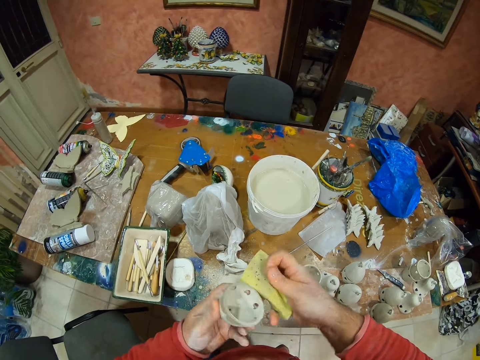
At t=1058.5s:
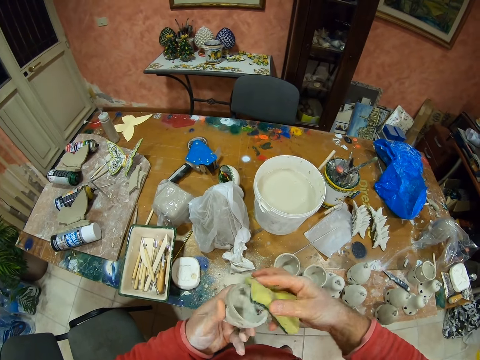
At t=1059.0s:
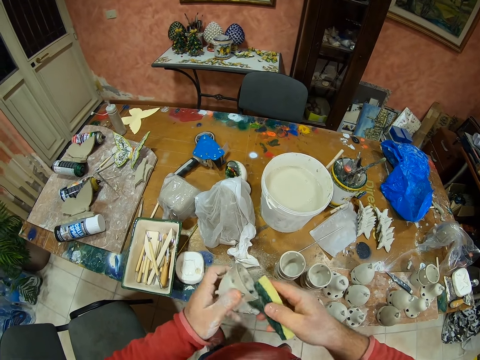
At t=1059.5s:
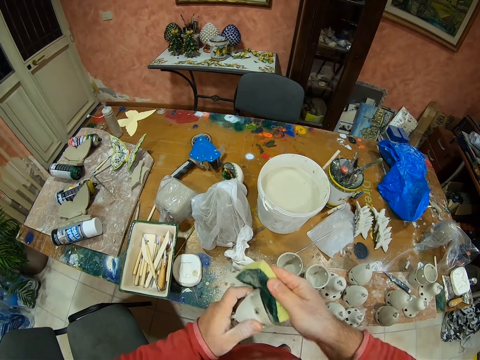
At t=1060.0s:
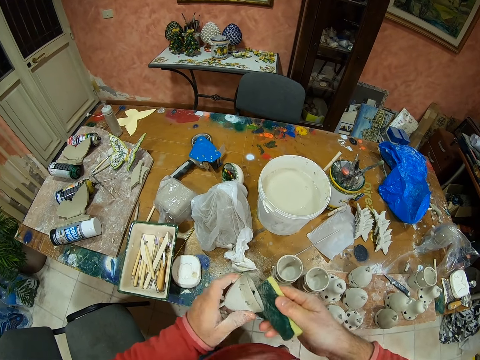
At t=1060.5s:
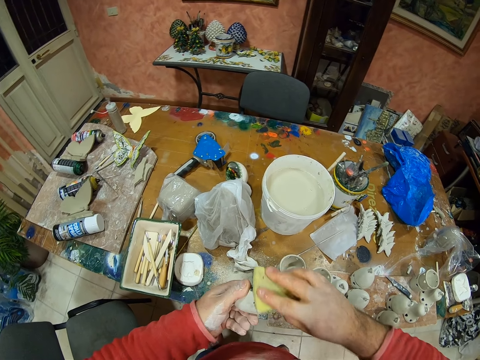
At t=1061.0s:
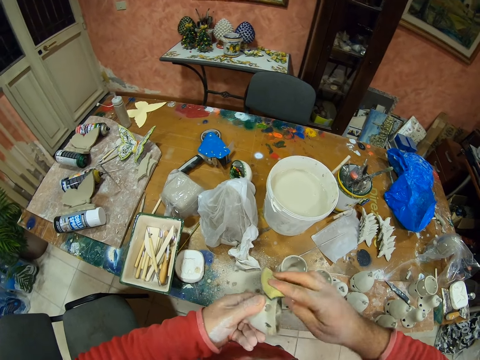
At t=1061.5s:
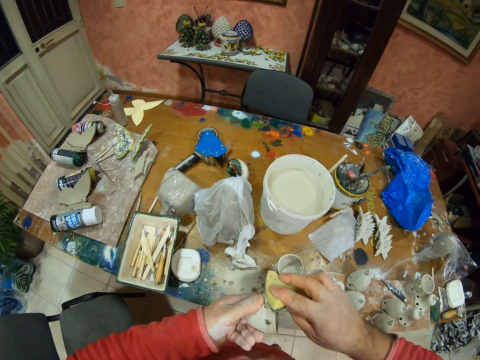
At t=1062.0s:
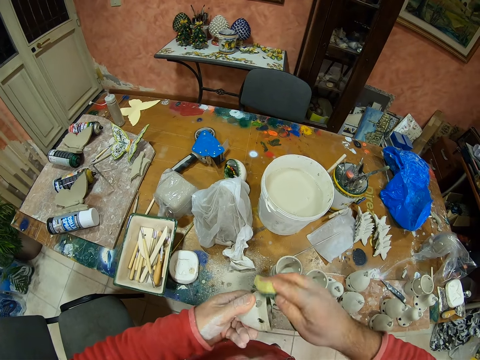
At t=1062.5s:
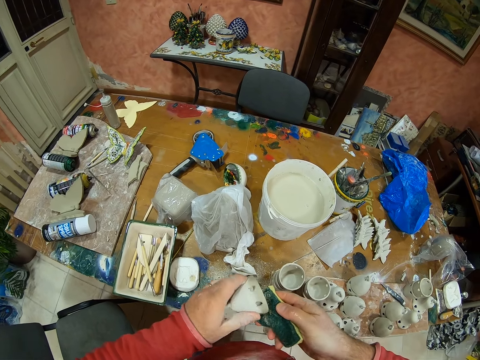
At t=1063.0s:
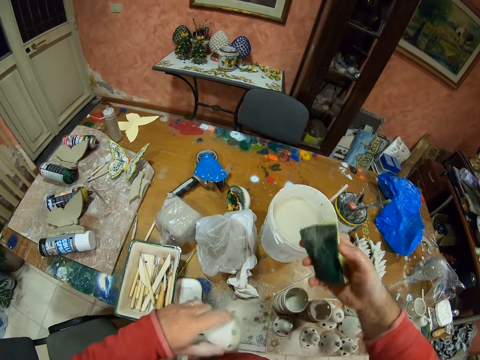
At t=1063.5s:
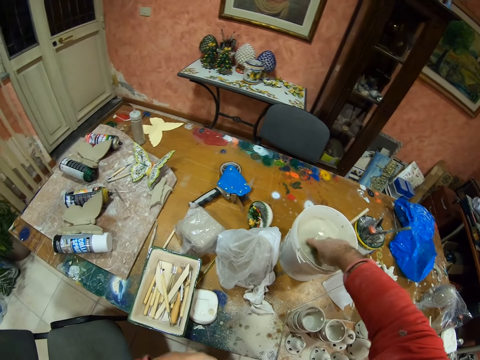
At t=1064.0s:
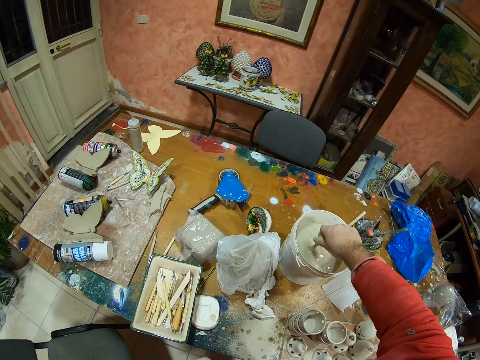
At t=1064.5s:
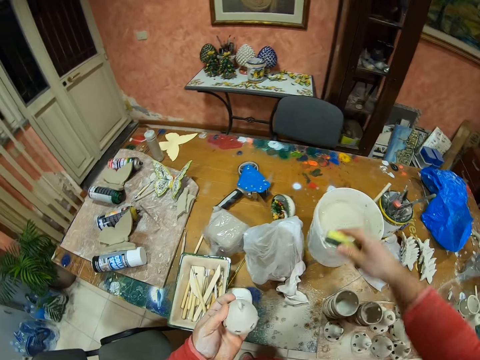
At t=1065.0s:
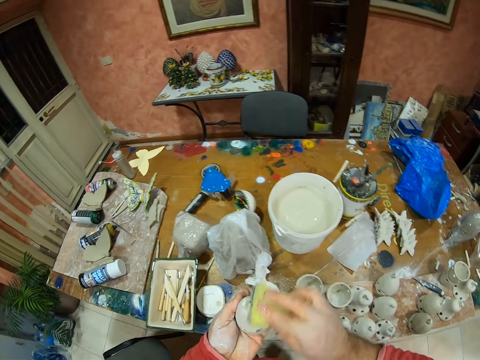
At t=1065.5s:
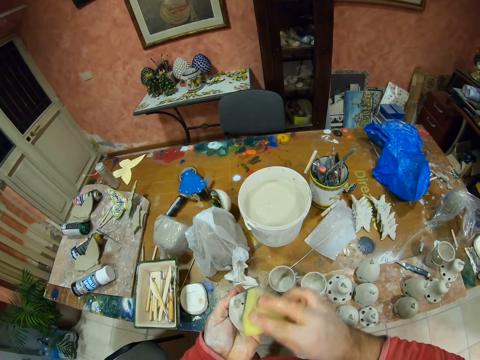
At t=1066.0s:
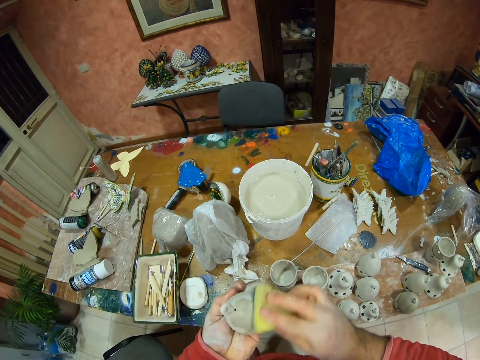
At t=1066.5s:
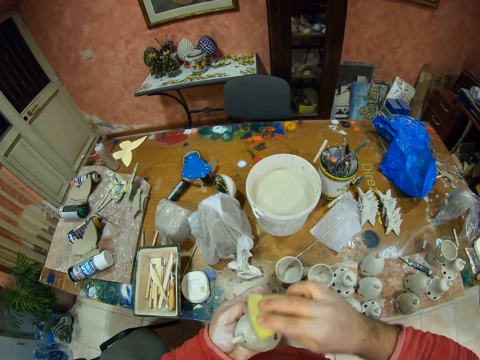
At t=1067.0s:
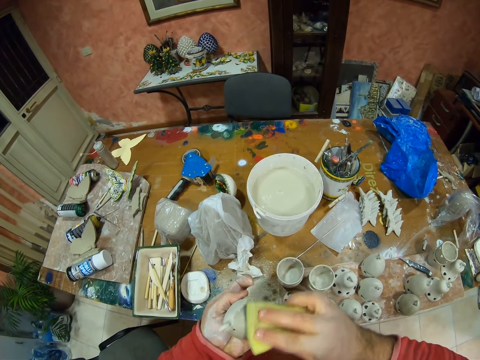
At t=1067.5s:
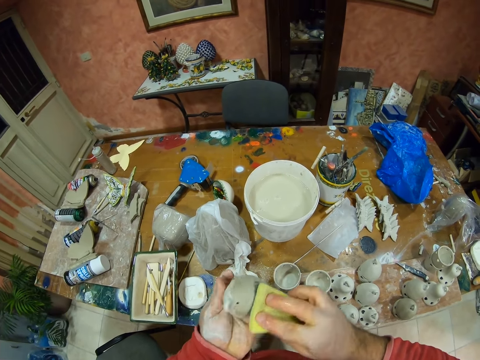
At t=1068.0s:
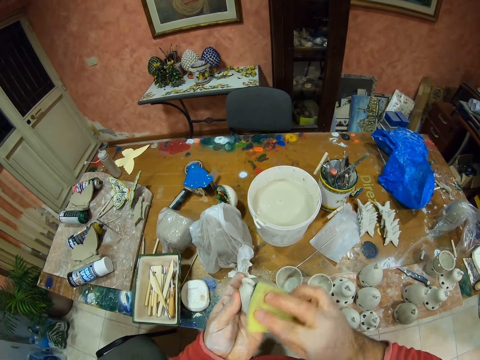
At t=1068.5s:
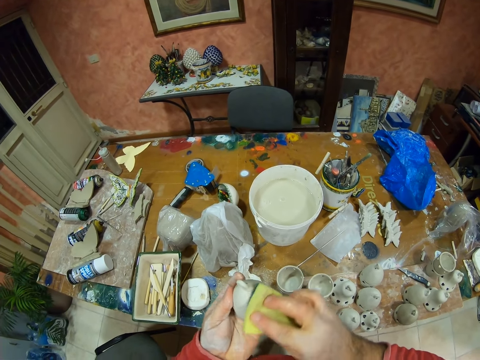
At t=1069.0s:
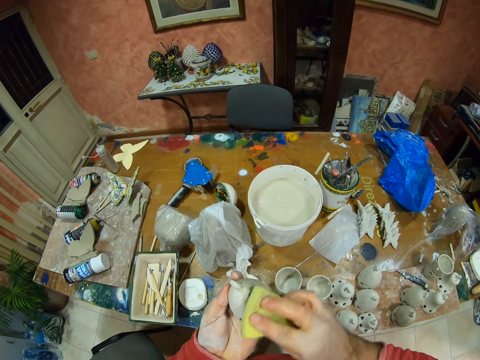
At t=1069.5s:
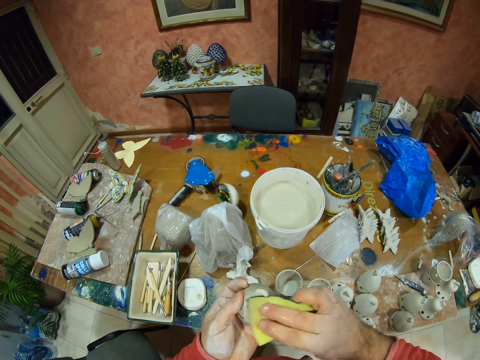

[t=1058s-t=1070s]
The camera wearer dips the sponge on the water bucket, squeezes water from the sponge, and wipes something with the sponge.

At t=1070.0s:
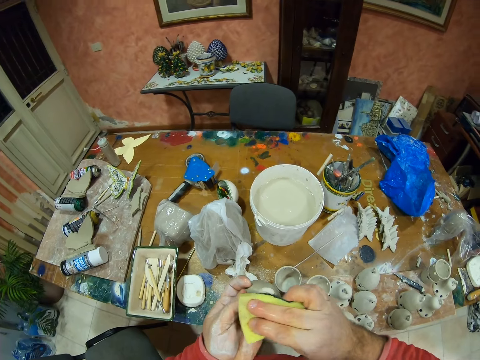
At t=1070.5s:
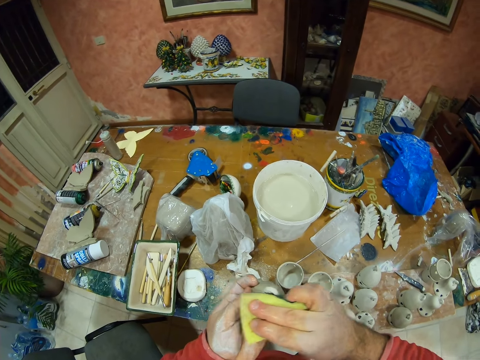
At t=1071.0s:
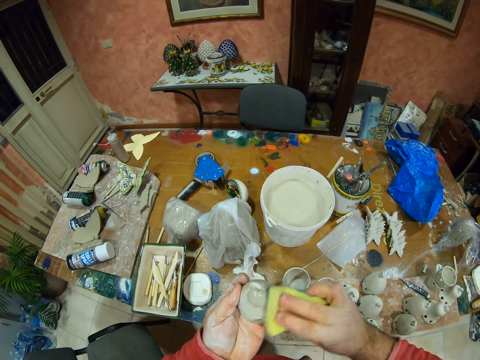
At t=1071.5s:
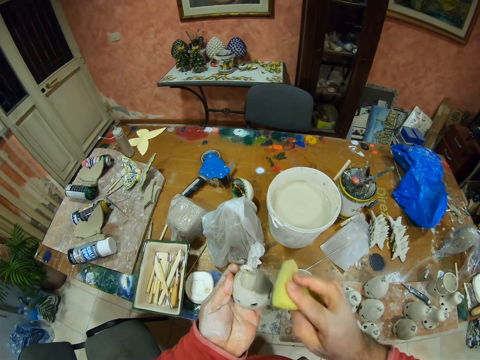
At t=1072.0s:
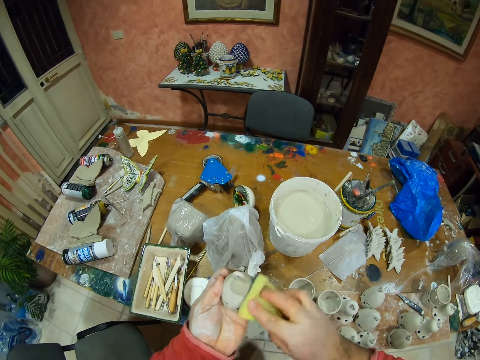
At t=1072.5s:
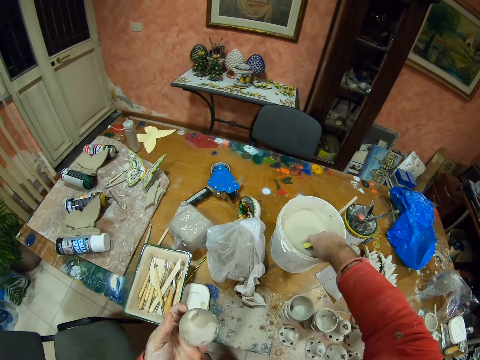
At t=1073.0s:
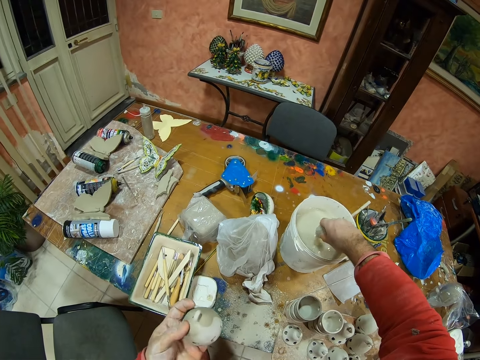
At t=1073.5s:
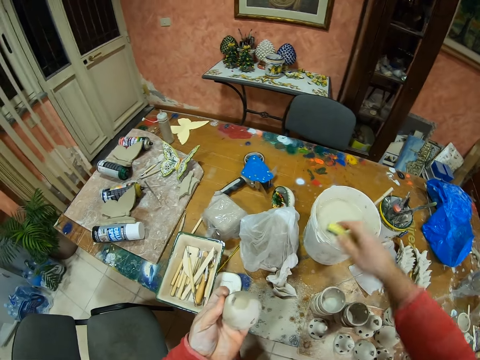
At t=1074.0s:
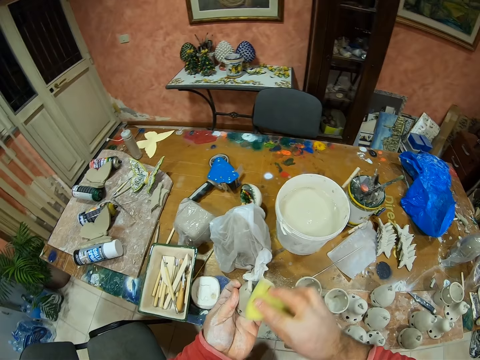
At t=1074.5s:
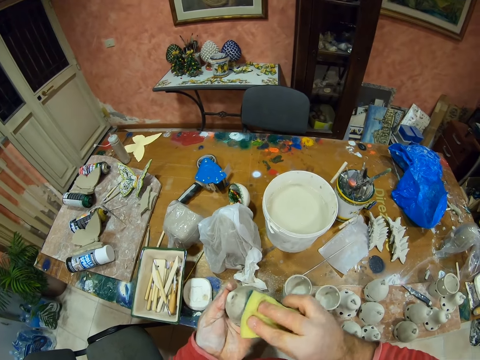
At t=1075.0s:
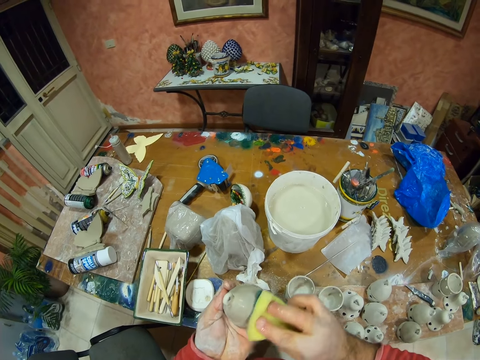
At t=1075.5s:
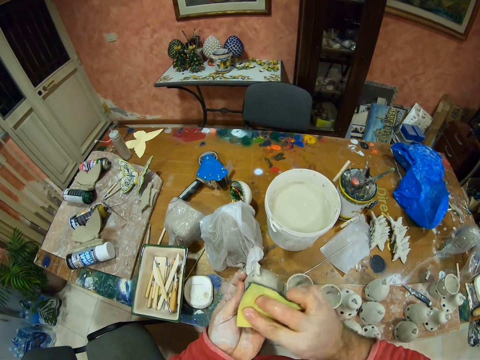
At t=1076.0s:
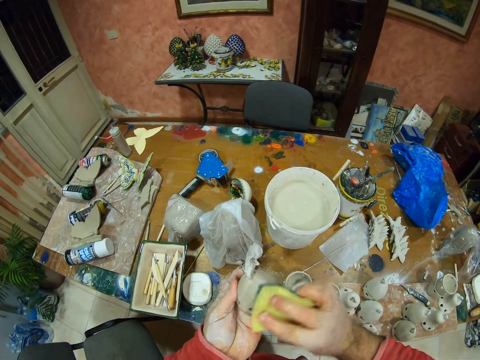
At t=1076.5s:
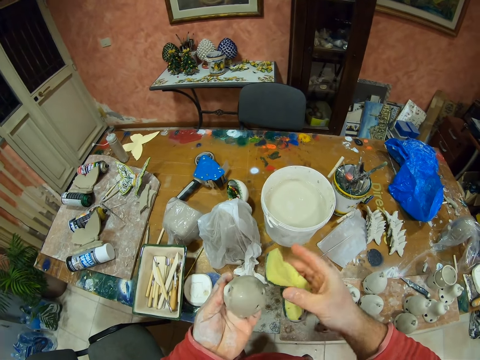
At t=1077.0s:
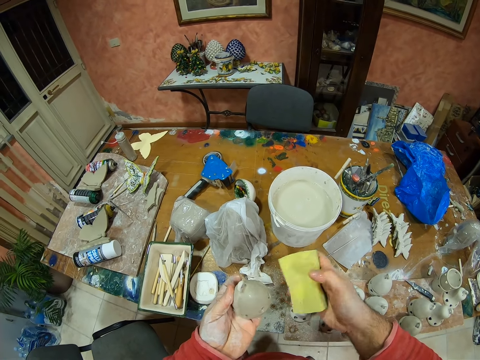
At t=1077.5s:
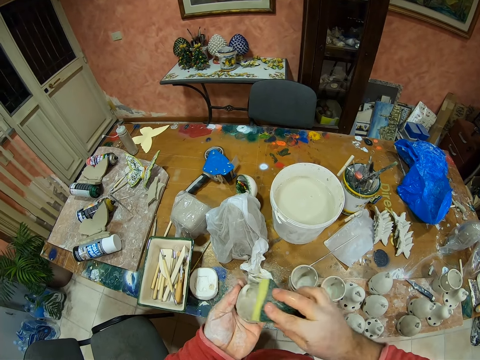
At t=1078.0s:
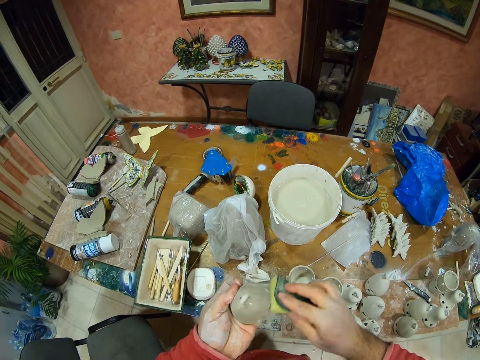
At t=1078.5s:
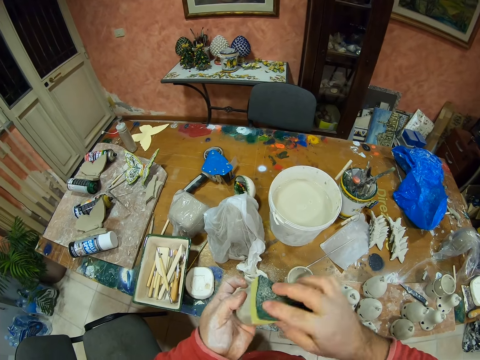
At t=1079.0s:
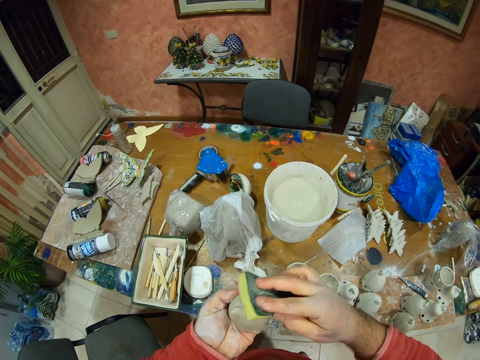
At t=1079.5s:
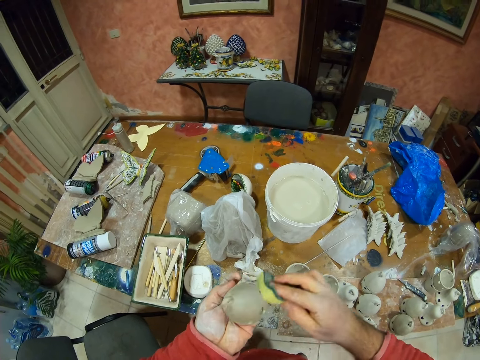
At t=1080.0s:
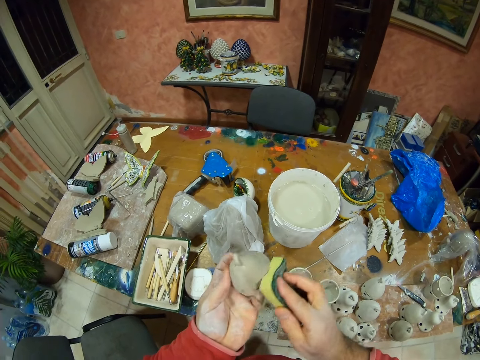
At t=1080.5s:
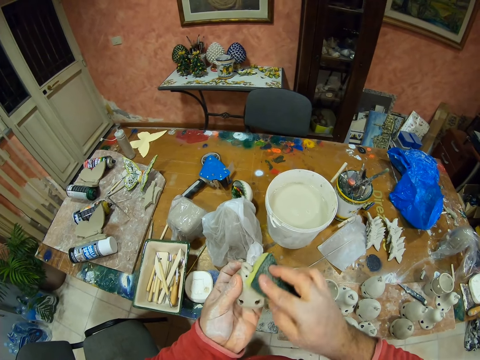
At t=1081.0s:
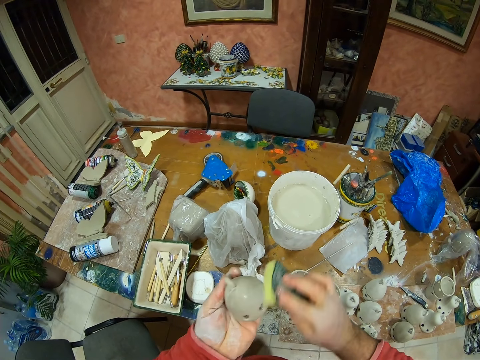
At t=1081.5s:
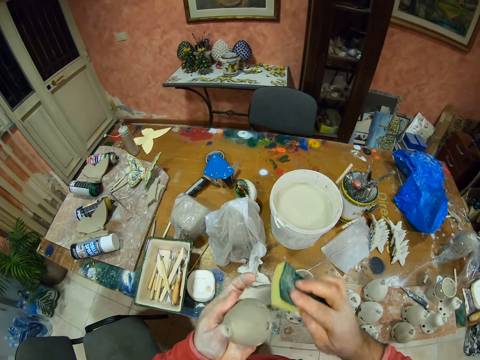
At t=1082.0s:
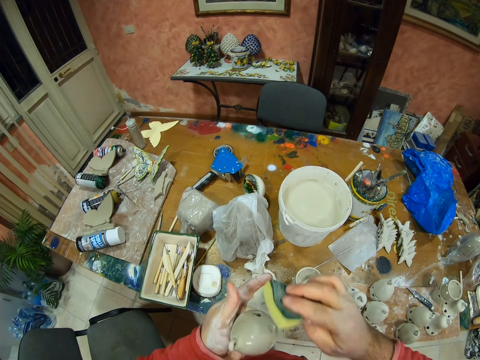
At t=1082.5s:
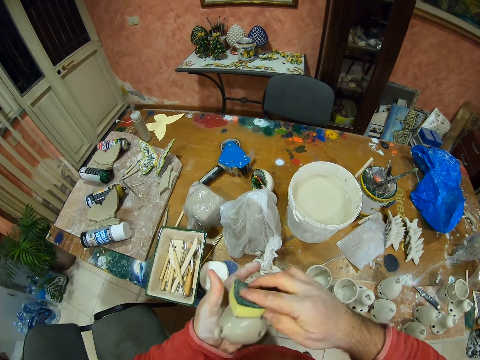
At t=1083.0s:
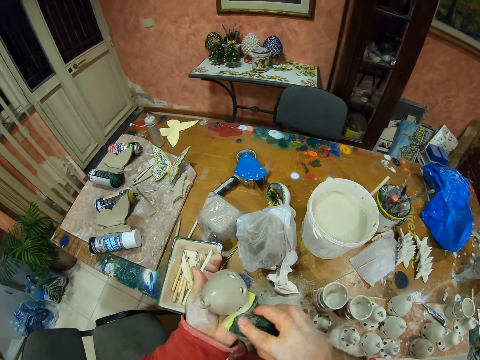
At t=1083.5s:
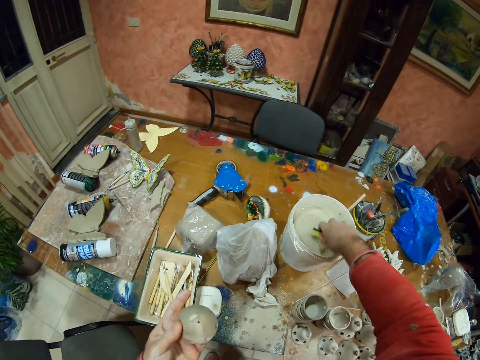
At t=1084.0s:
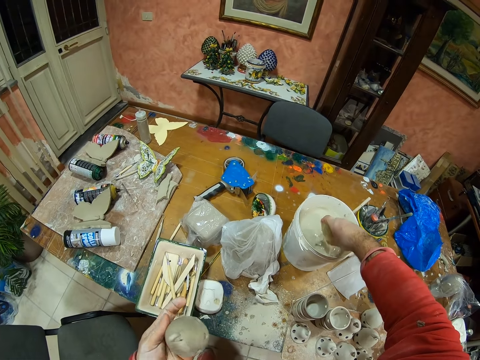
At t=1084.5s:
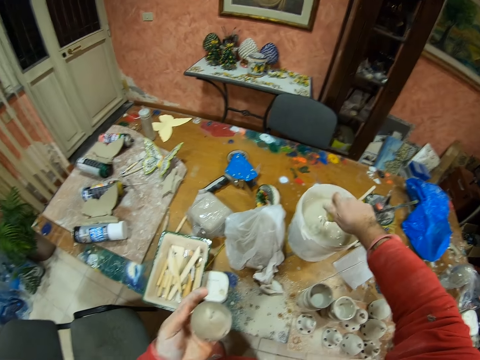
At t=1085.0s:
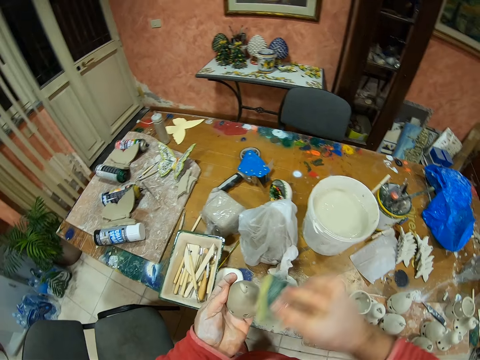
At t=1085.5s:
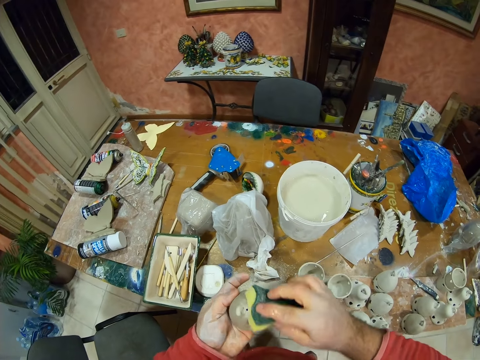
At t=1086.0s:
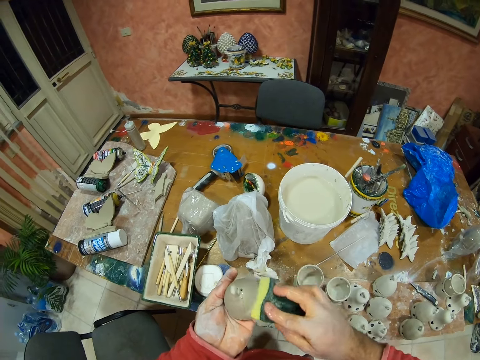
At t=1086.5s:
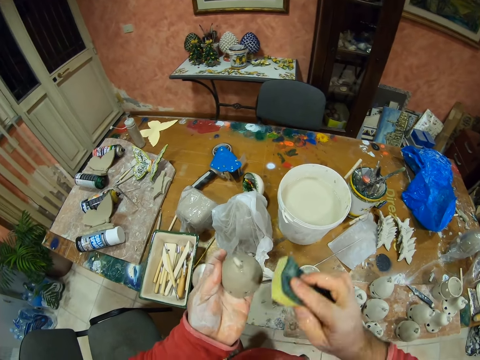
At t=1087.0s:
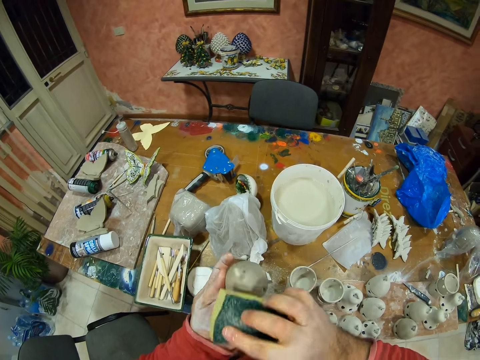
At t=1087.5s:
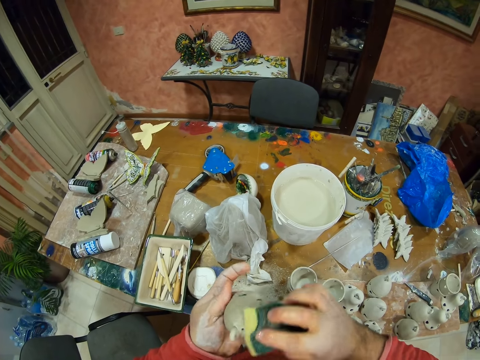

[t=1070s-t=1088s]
The camera wearer dips the sponge on the water bucket, squeezes water from the sponge, and wipes something with the sponge. They dip the sponge on the water bucket, squeeze water from the sponge, and wipe the object with the sponge.
